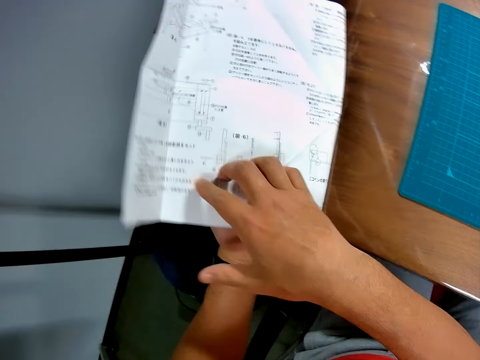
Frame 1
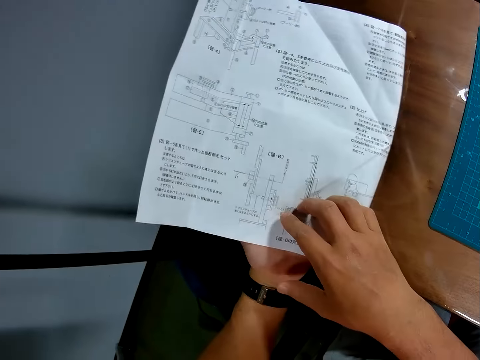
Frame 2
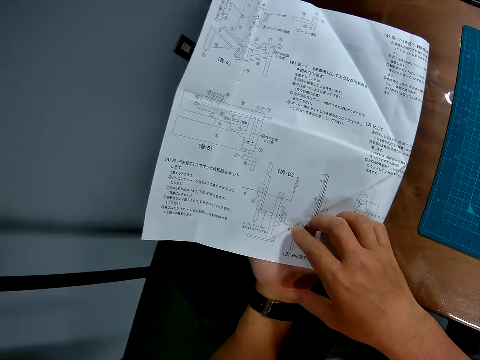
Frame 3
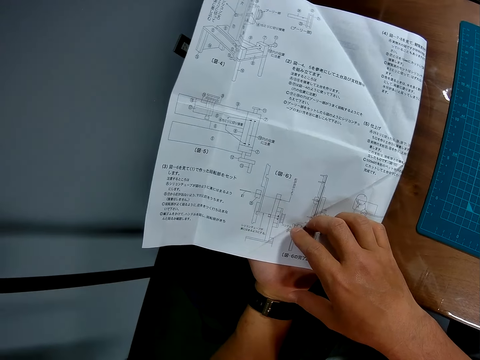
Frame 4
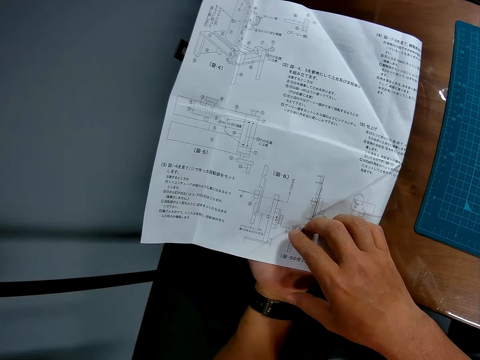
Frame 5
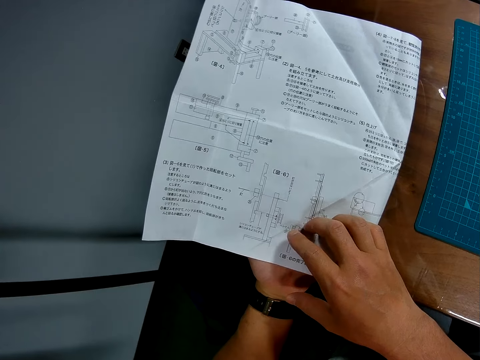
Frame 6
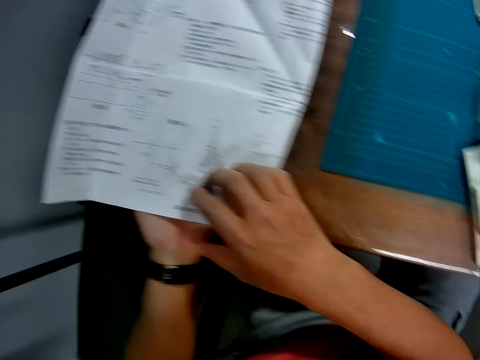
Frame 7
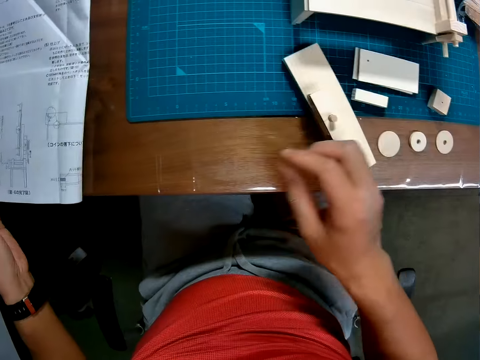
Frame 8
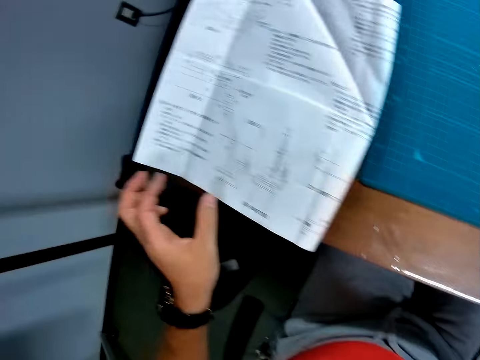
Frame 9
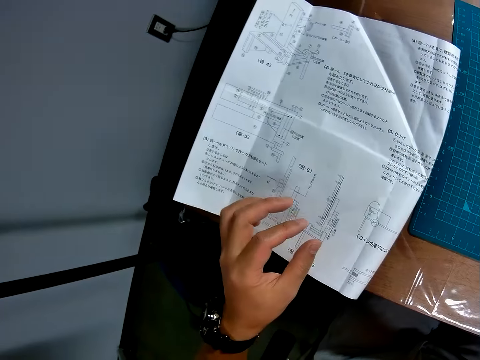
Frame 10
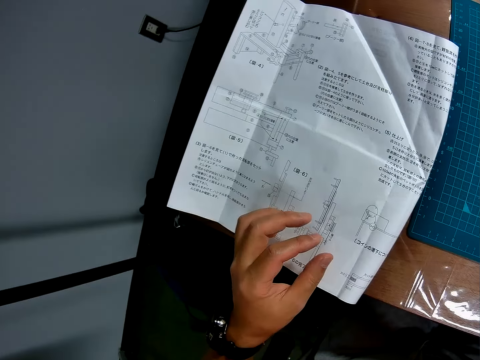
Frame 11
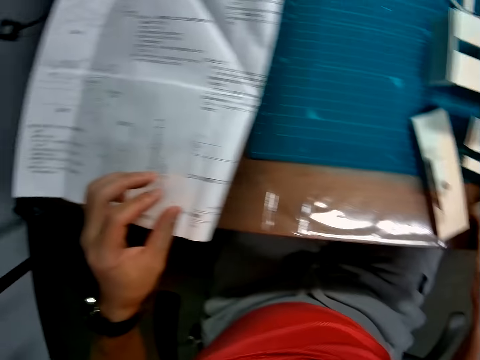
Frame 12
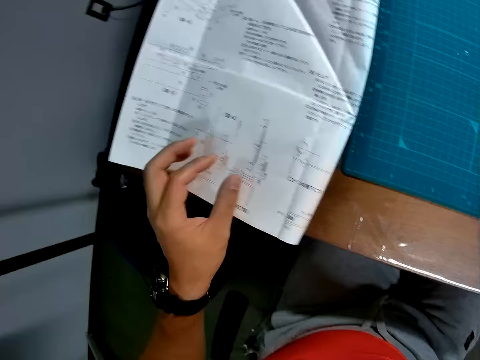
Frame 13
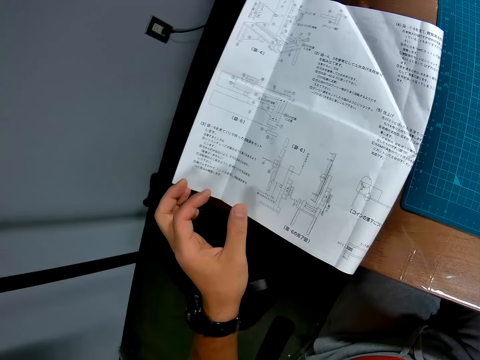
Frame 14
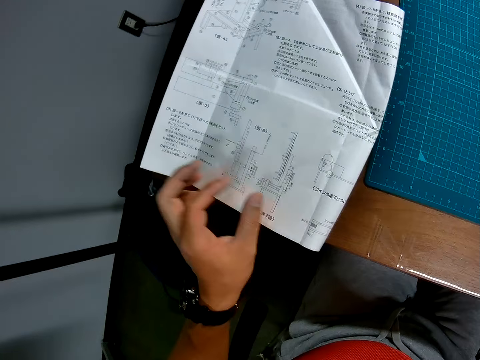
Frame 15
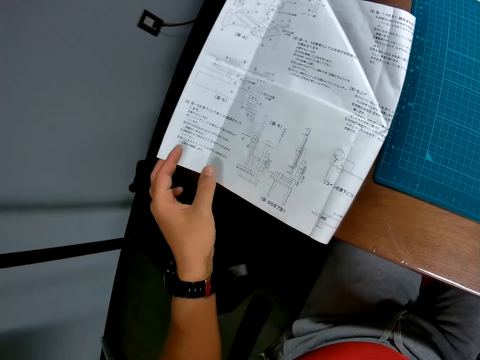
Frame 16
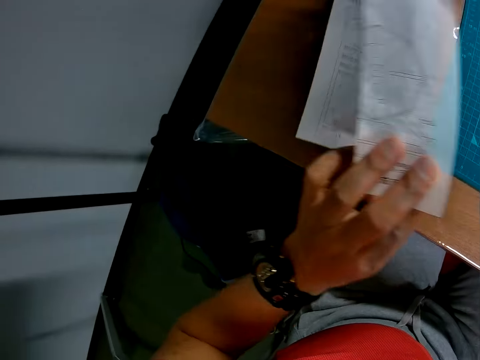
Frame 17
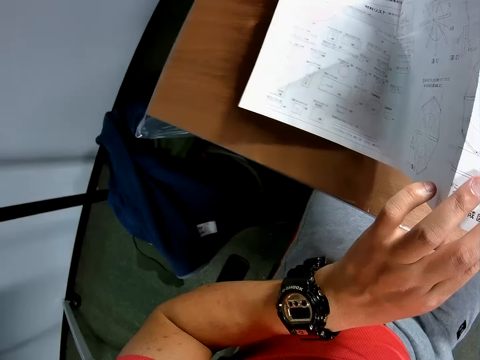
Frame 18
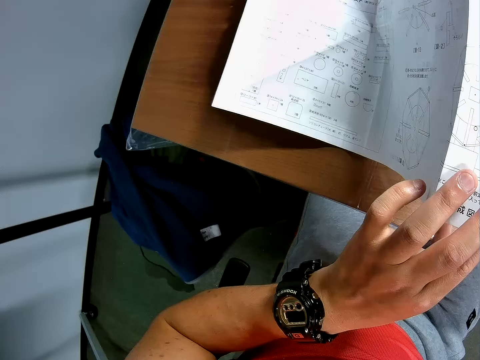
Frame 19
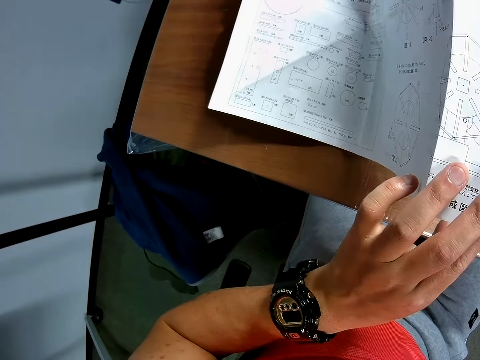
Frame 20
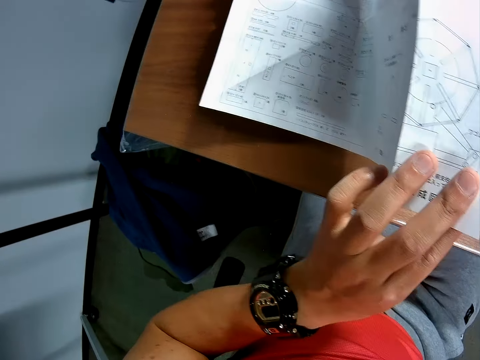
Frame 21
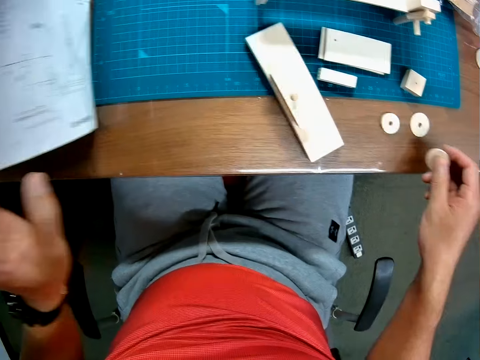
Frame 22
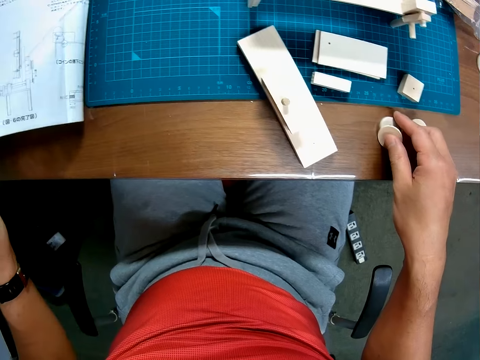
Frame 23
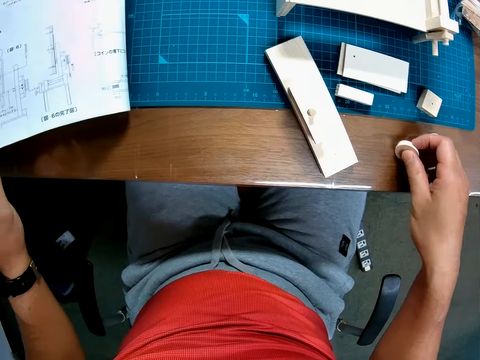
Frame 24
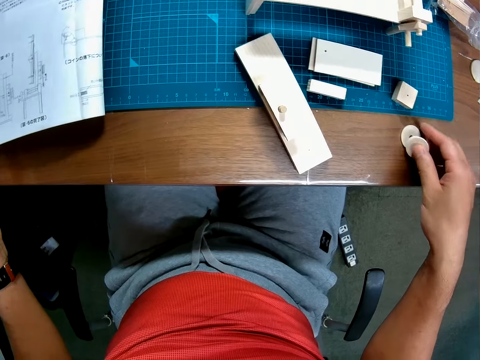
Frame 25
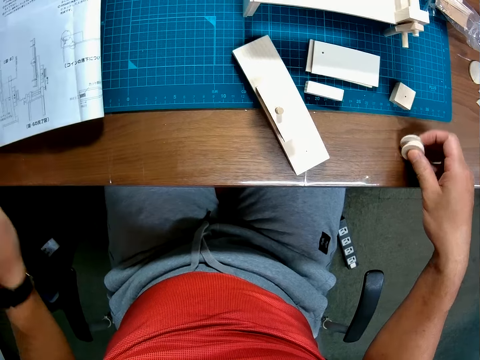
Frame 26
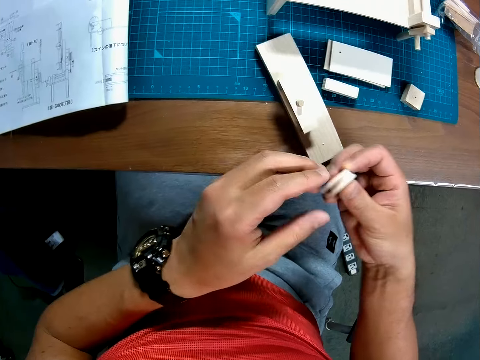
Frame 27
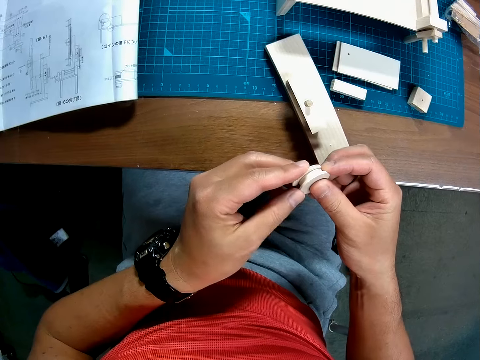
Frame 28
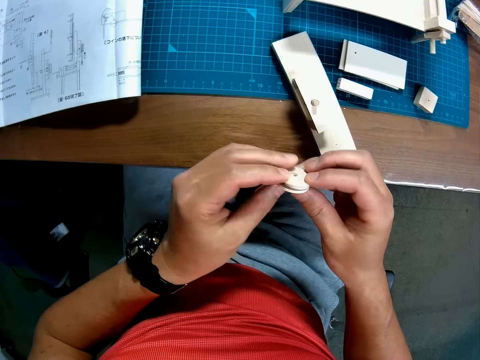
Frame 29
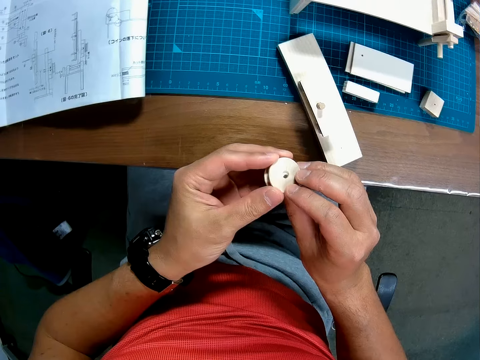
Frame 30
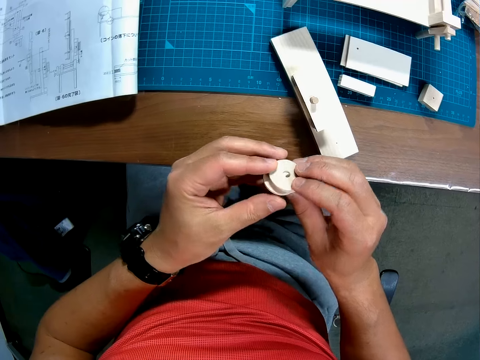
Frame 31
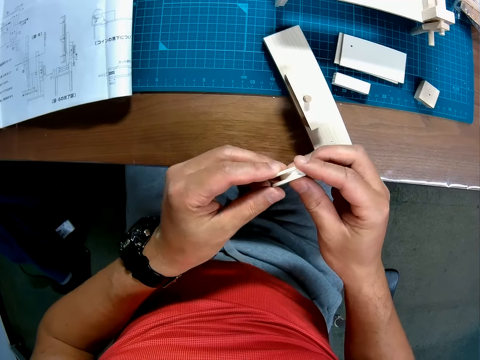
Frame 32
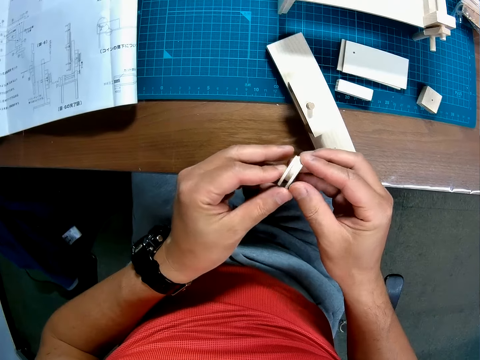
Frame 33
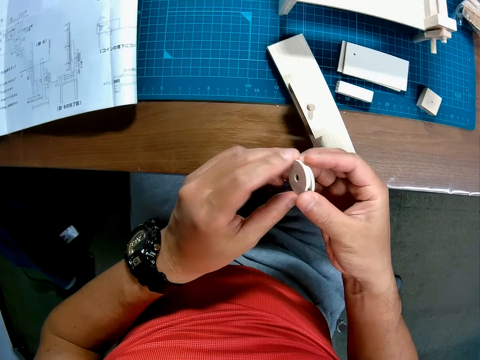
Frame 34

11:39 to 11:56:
The camera wearer reads the blueprint. He lifts one end of the blueprint. He turns the paper over. He picks up the circular pieces on the table and drops the blueprint on the table. He aligns the circular pieces in his hands. He stares at the pieces of woodcraft.

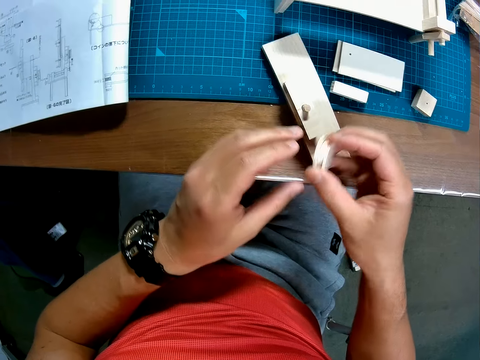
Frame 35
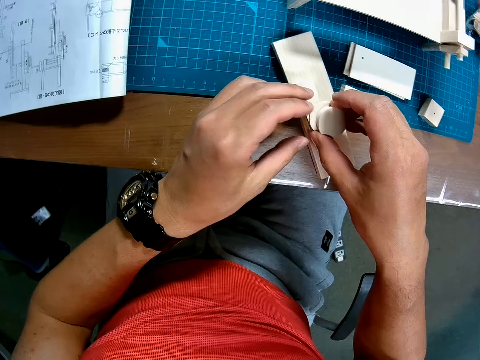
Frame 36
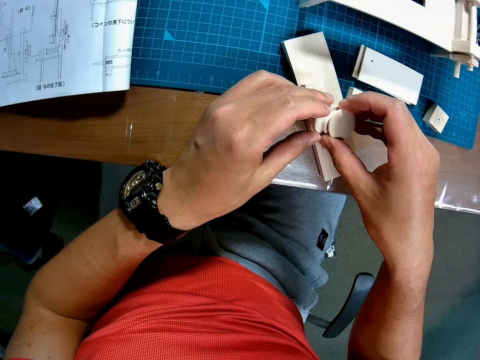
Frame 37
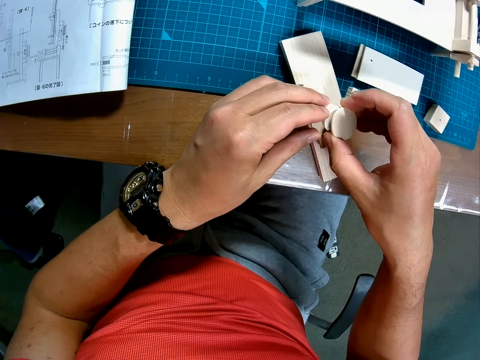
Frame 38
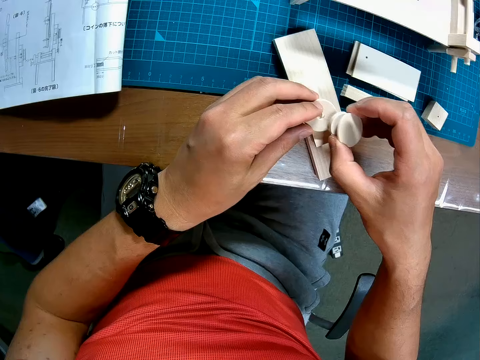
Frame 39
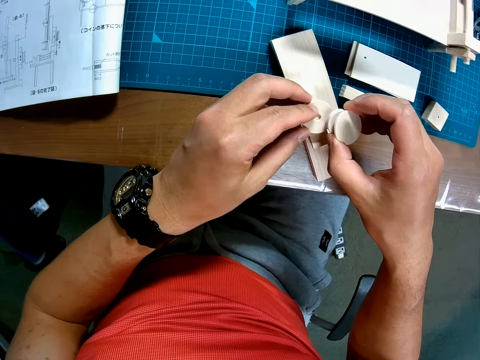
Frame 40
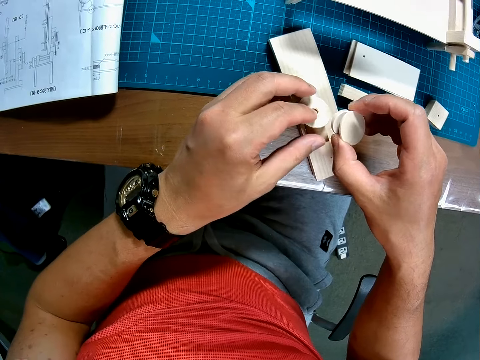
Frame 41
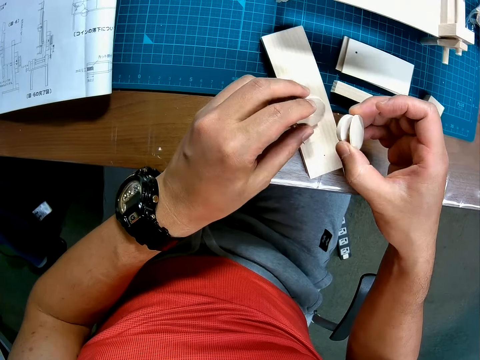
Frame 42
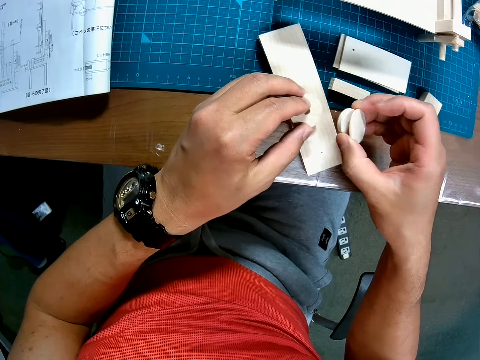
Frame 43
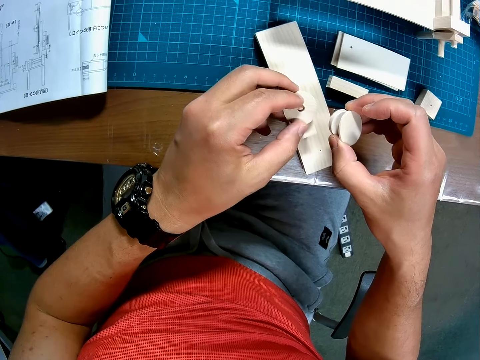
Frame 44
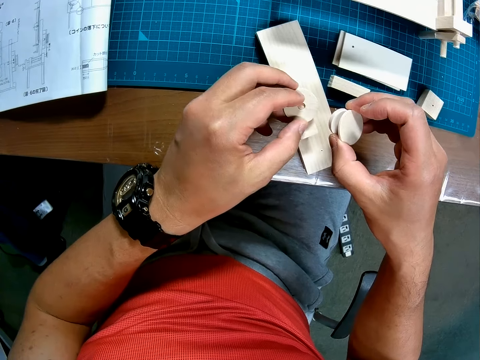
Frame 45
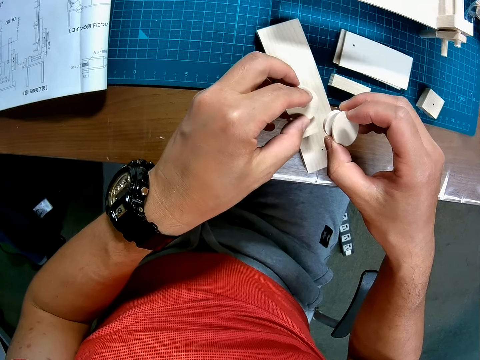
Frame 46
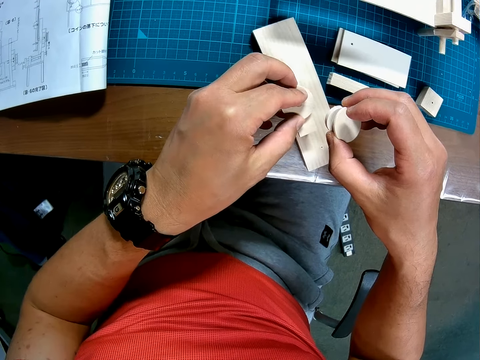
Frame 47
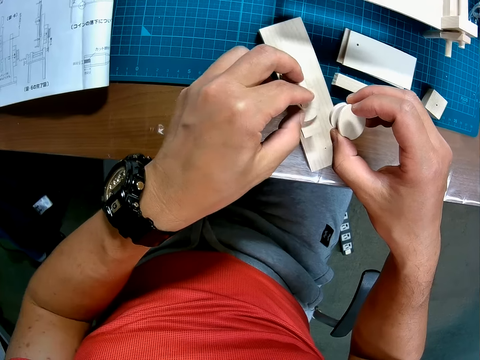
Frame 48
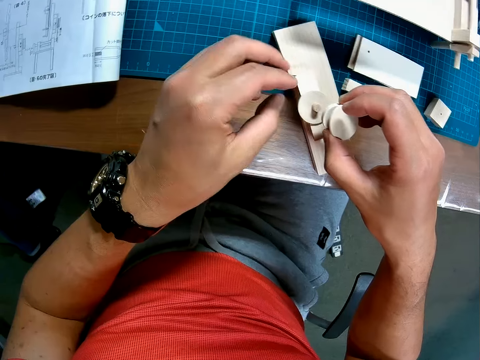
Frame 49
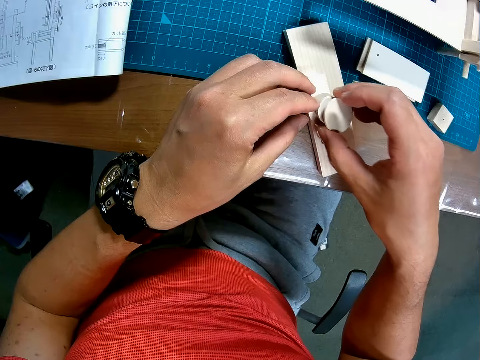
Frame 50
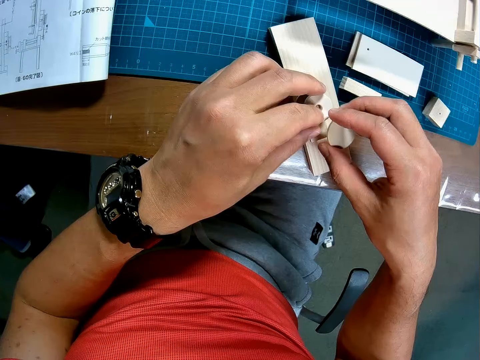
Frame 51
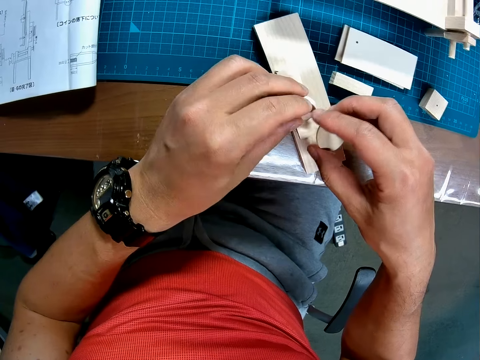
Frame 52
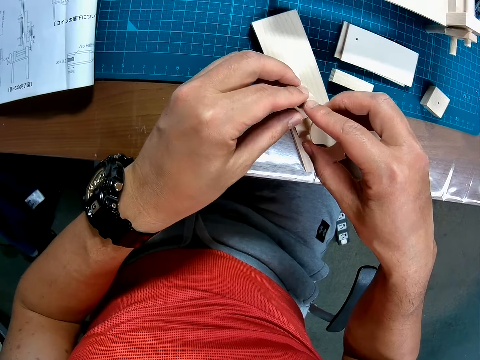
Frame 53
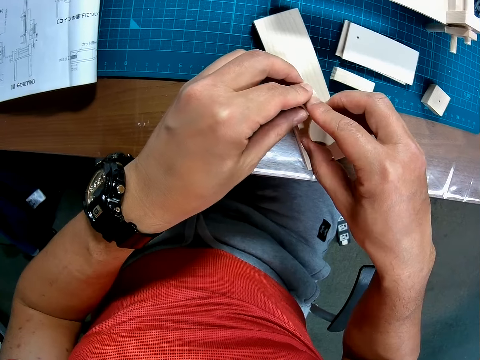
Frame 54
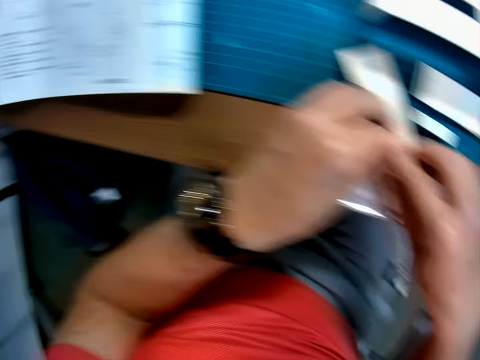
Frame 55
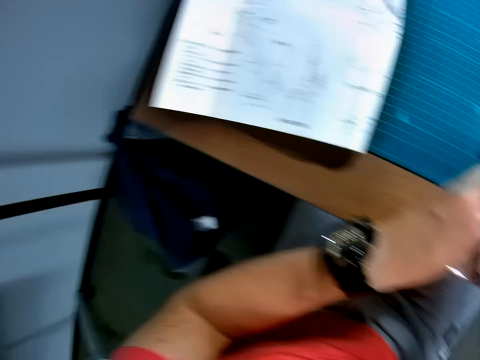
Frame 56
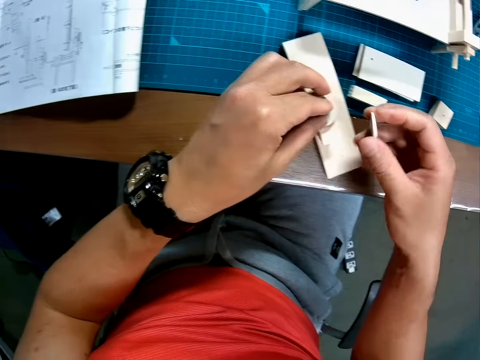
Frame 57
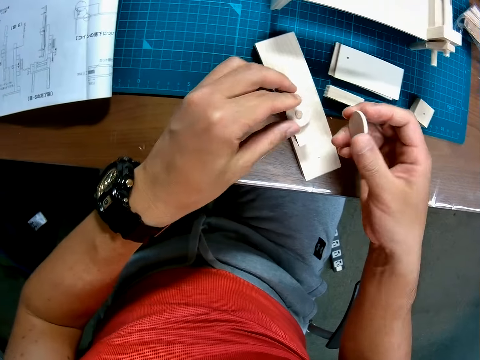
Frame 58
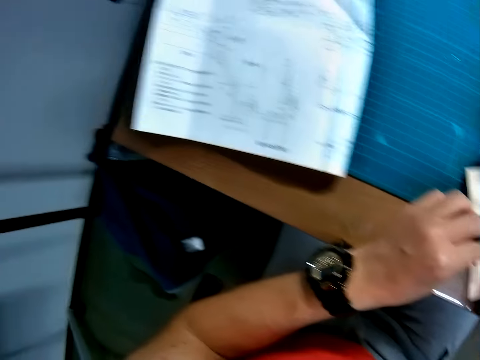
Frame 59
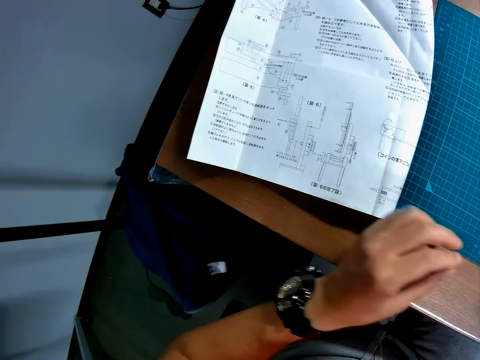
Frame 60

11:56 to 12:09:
The camera wearer places the circular pieces on the small rod in the wooden assembly. They fix the pieces of woodcraft together. They glance at the blueprint.
